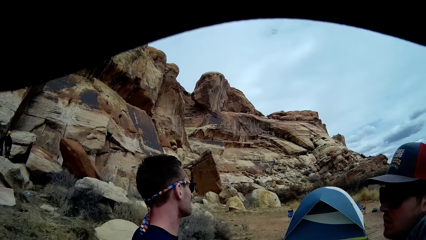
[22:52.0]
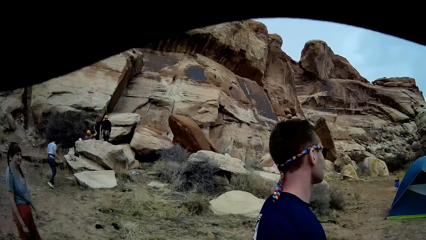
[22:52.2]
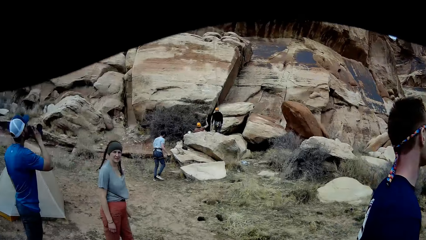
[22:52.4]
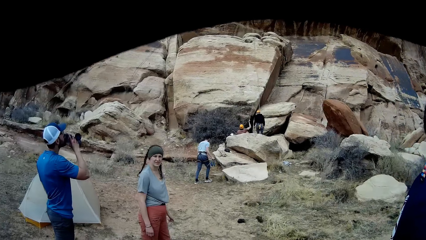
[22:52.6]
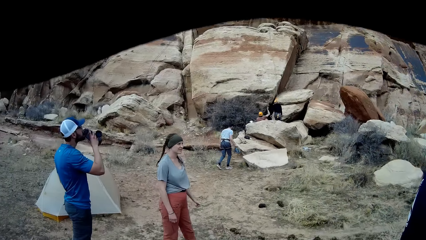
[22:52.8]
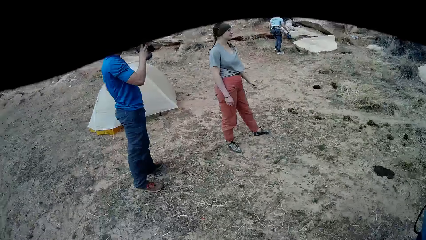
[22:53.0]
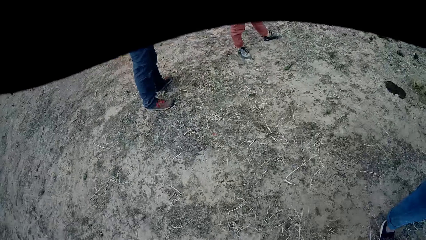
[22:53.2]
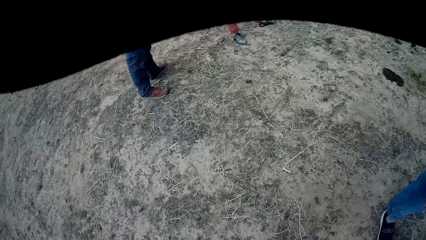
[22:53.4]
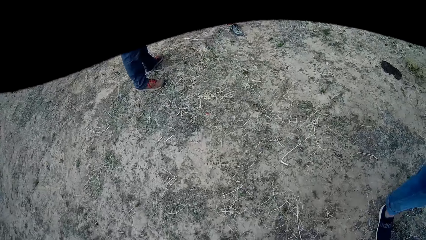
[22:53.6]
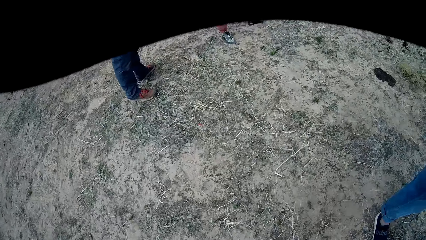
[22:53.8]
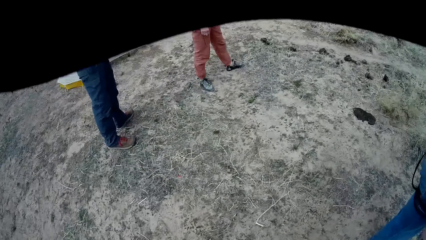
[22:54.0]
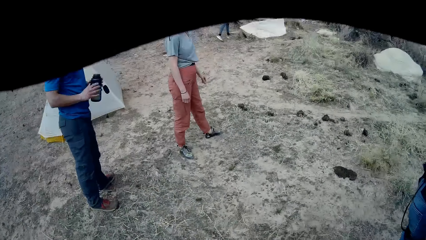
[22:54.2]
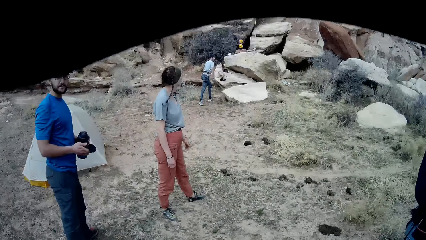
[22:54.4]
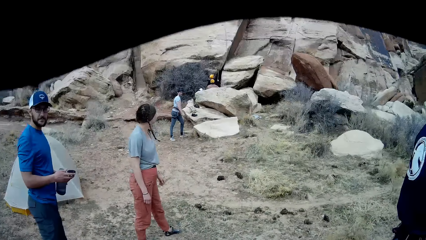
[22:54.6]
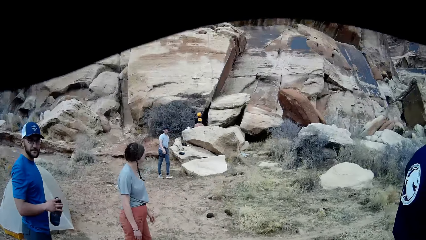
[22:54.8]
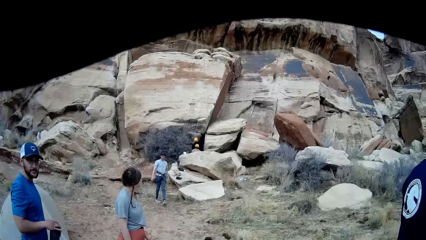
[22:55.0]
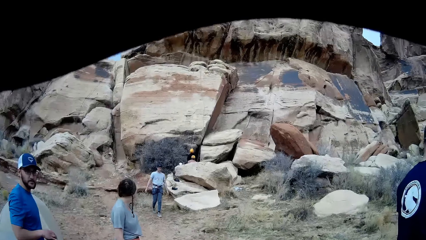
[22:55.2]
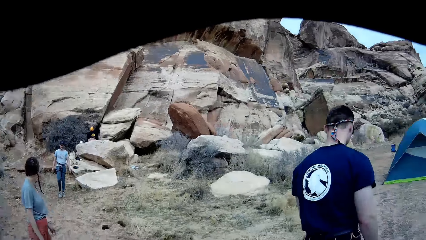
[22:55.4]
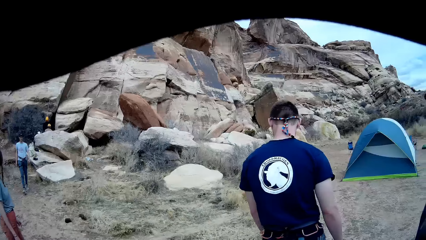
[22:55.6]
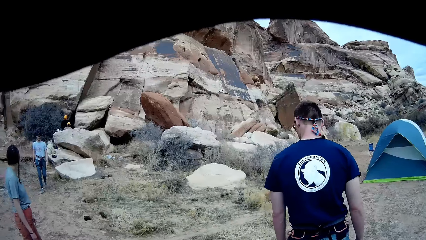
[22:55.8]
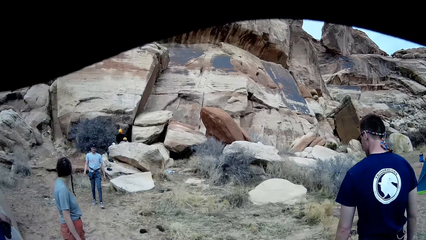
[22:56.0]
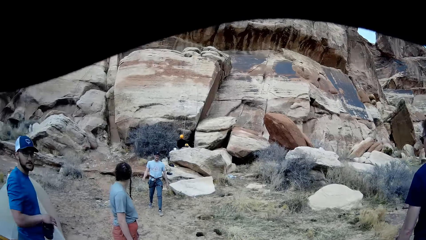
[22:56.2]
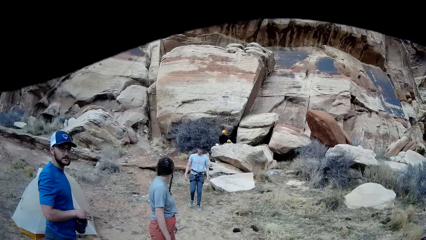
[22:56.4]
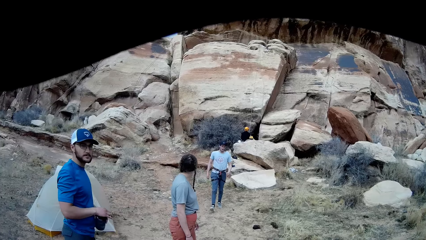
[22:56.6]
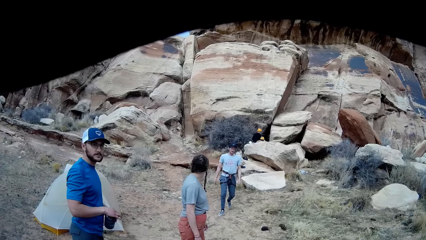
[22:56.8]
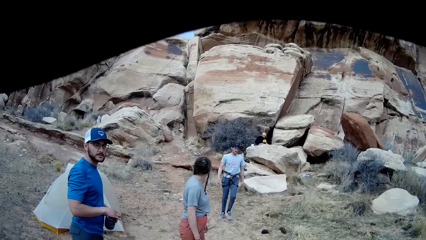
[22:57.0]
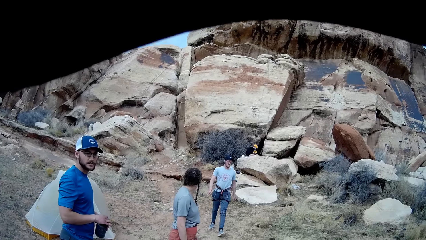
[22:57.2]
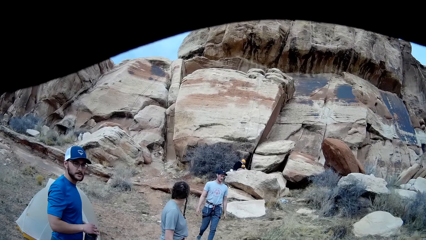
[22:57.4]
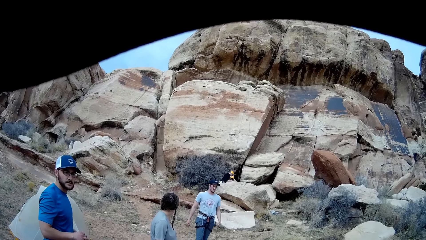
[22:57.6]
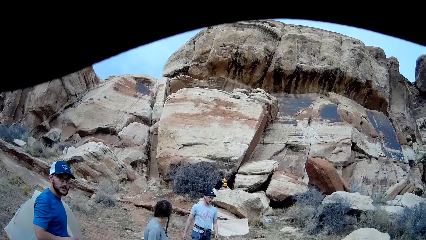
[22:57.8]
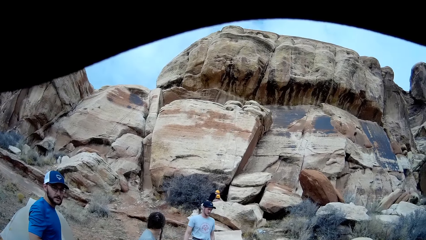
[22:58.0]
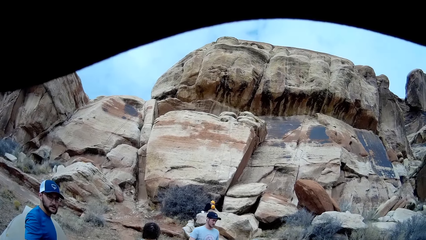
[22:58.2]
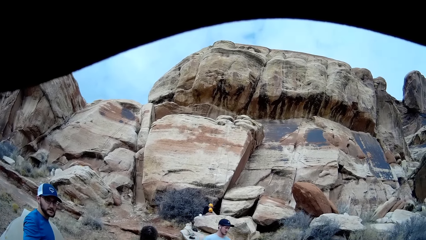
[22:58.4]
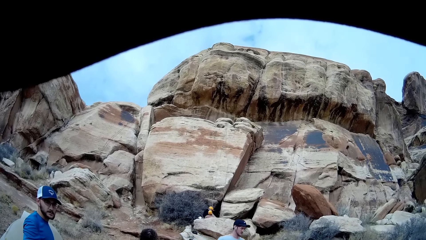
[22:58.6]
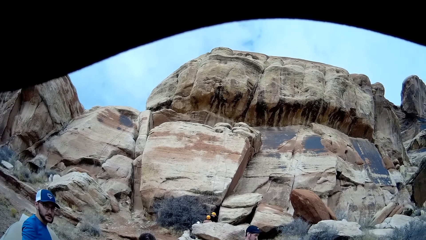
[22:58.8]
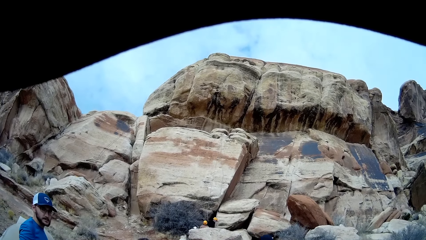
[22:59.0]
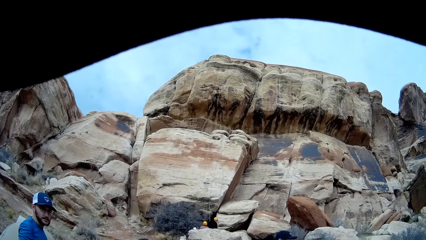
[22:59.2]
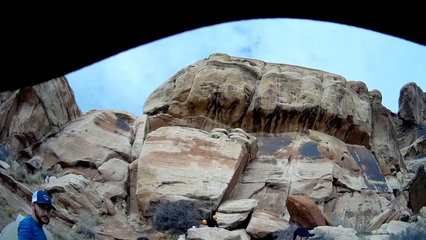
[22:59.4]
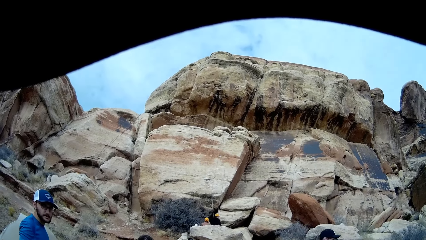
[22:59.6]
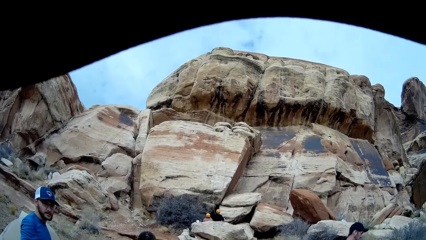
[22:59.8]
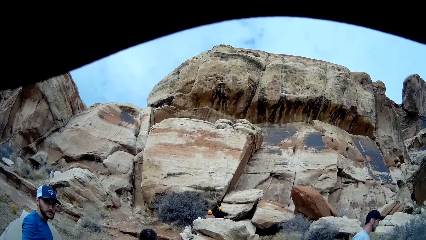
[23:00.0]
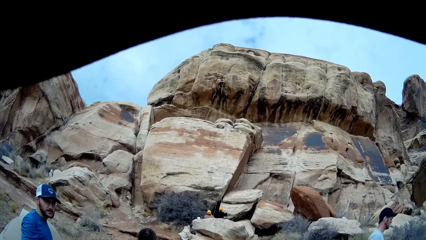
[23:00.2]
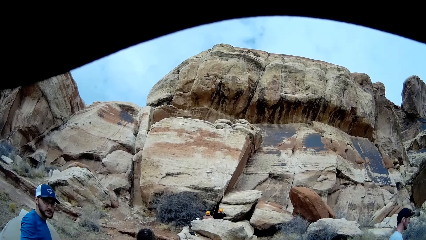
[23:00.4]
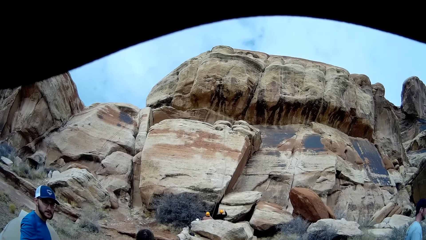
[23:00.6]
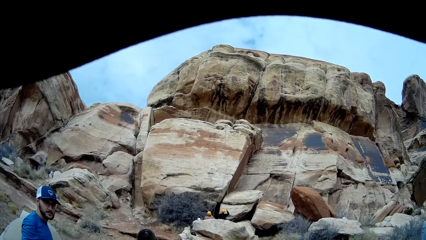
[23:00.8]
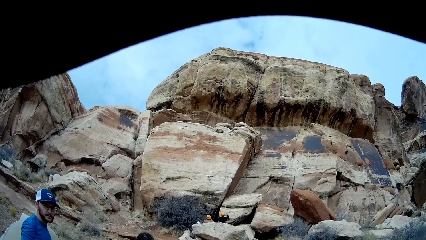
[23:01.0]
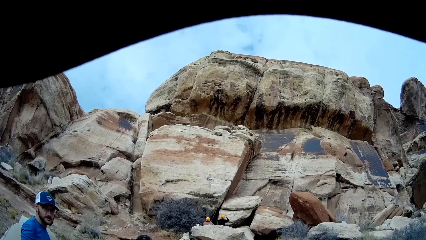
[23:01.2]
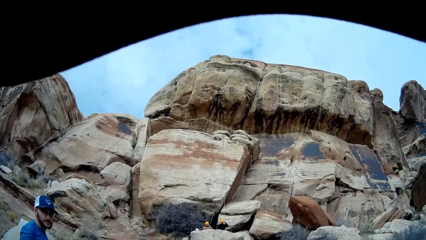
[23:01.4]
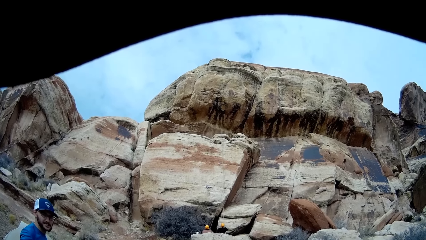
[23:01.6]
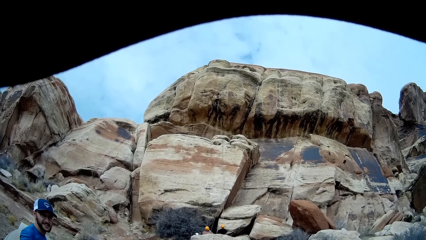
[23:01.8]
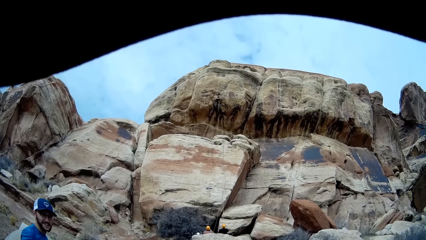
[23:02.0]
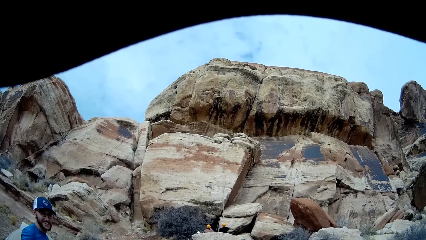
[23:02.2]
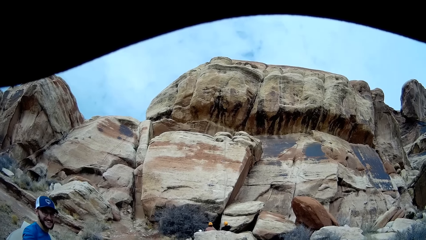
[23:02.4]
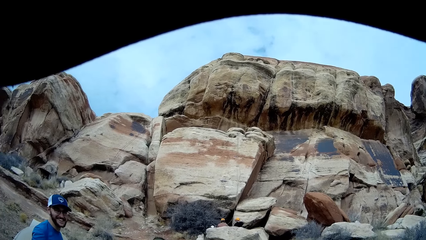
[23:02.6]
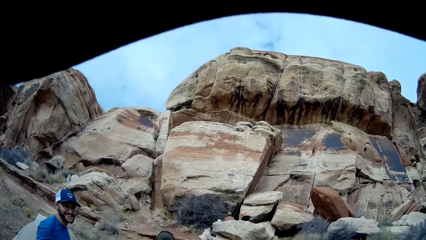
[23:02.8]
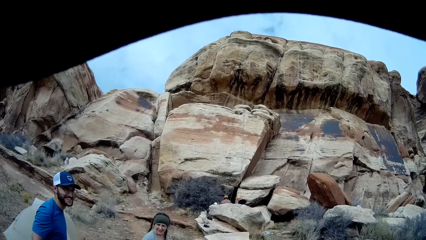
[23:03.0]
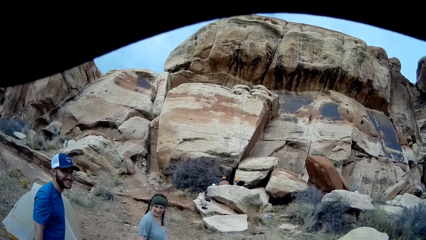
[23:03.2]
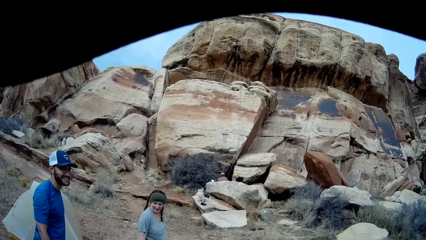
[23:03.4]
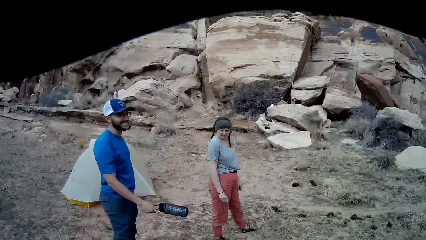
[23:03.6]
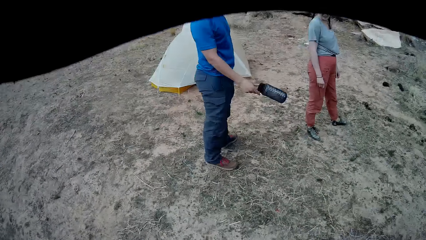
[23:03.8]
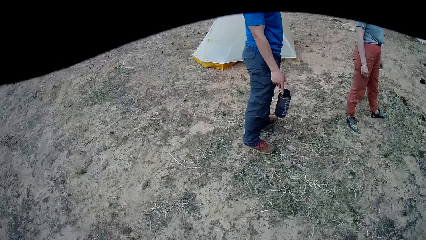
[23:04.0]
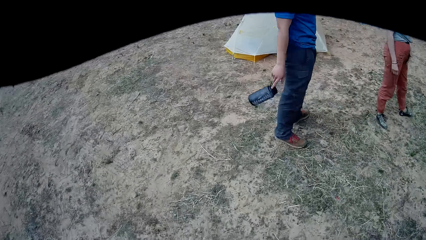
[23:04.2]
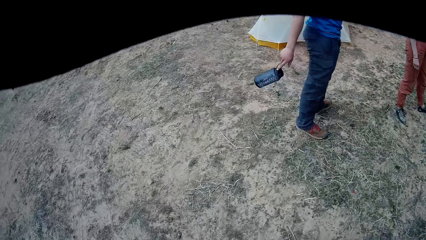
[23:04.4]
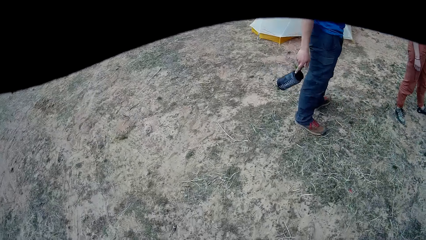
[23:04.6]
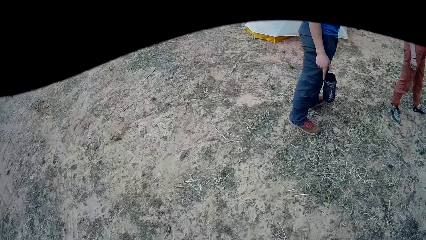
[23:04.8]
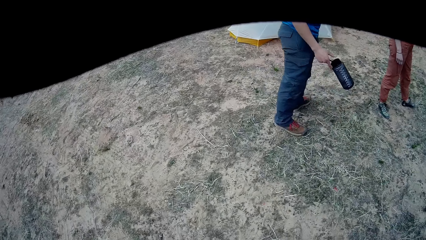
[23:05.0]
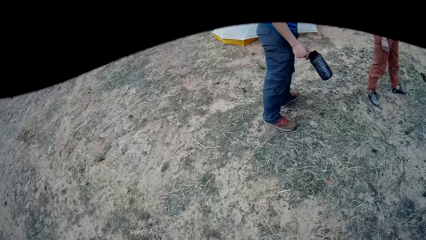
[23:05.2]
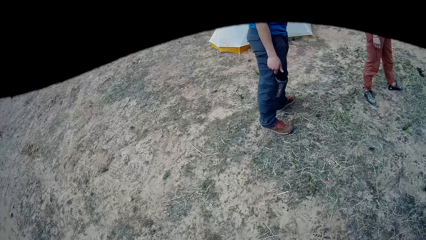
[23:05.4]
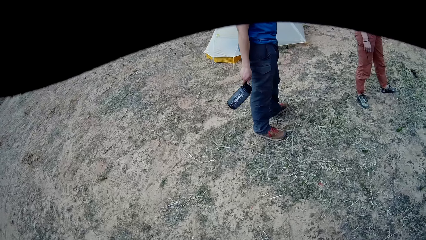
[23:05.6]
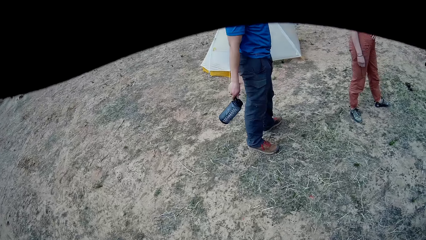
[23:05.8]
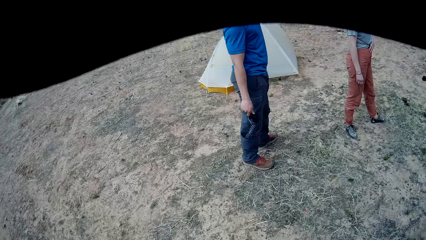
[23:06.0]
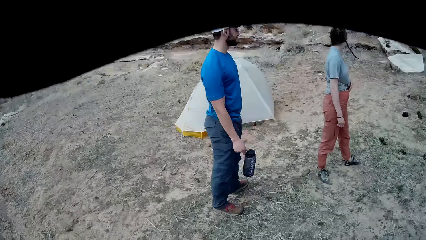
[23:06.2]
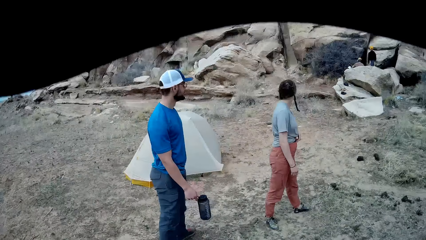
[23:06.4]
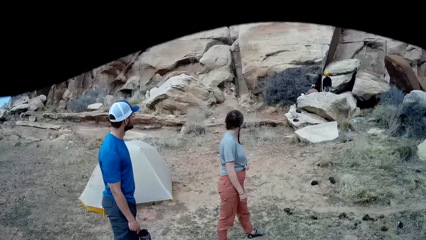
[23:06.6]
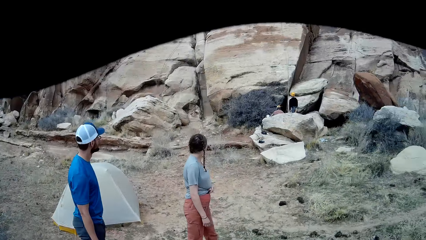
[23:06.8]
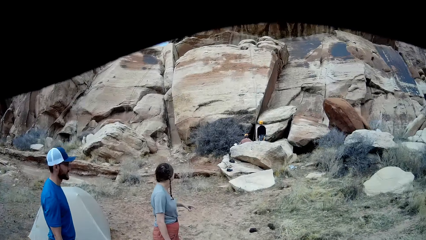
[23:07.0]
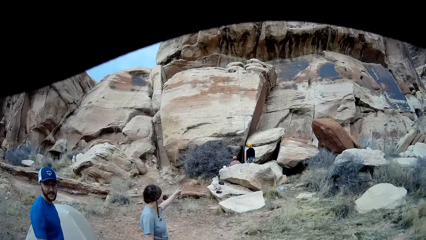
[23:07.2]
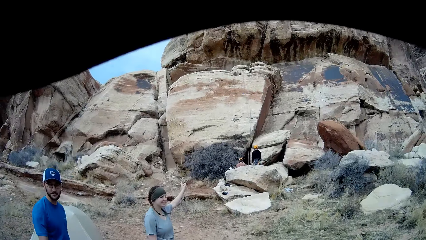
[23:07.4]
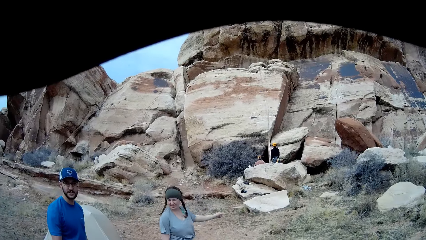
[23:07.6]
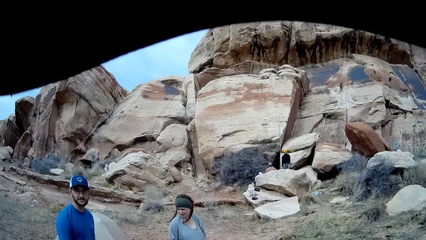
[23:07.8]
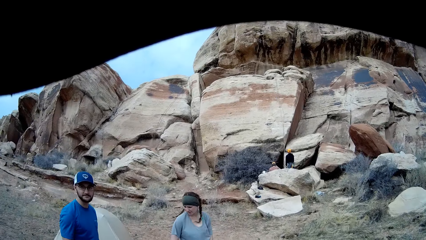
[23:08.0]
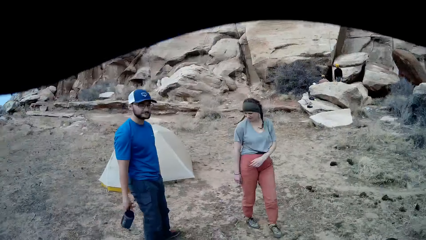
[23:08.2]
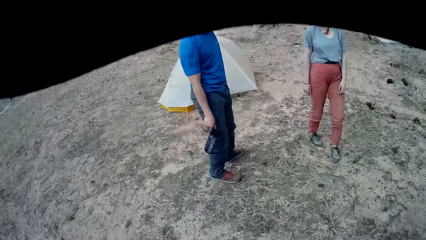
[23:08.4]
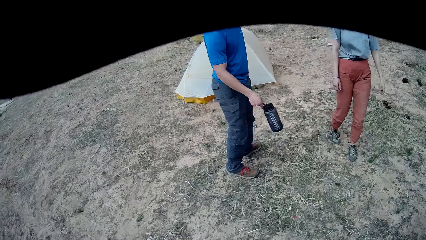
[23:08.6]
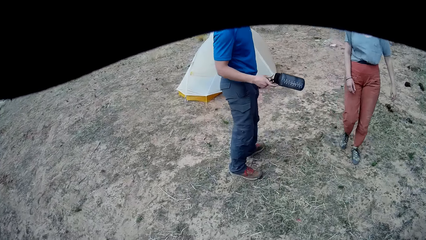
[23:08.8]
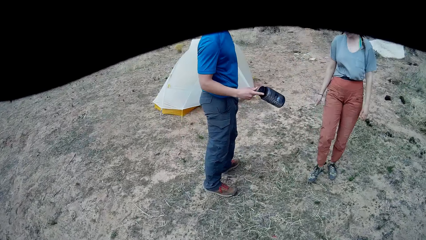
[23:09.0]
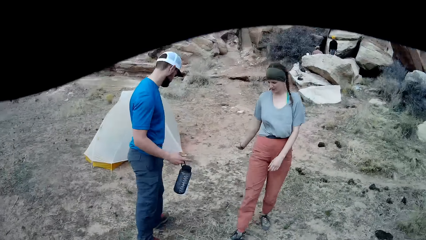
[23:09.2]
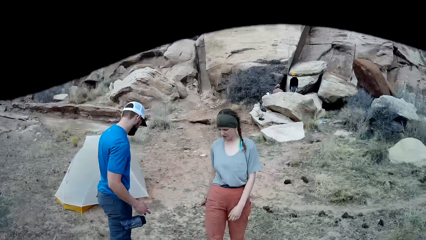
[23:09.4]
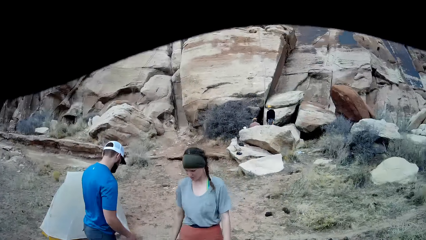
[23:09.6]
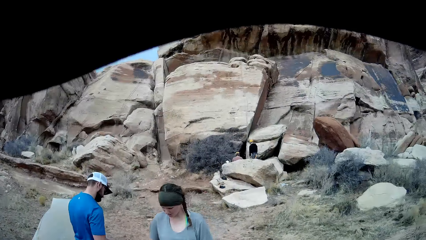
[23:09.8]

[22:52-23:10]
A man takes a picture. Another man walks away from the rocks. Another man walks towards the camera wearer. Another man pulls a rope. The camera wearer interacts with a woman and the first man. The first man swings a water bottle with his right hand. The woman points towards the mountain with her left hand. The woman lifts a hand. She walks to the other side.
